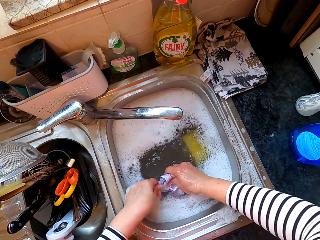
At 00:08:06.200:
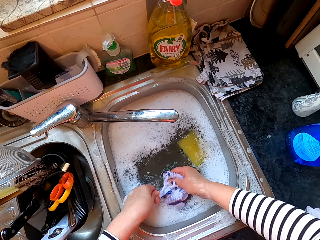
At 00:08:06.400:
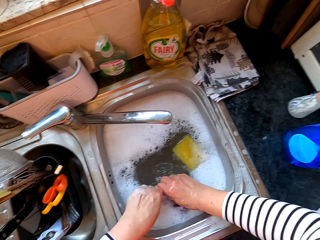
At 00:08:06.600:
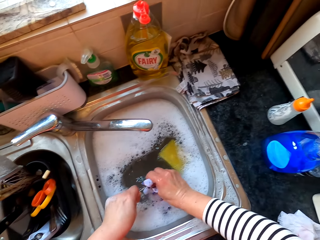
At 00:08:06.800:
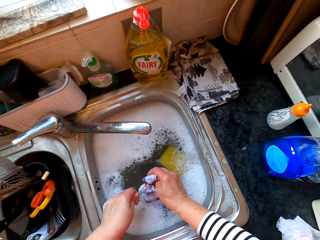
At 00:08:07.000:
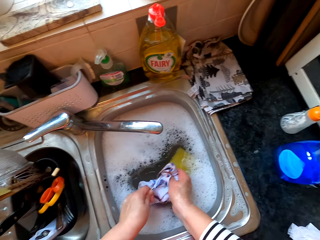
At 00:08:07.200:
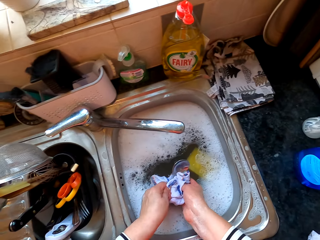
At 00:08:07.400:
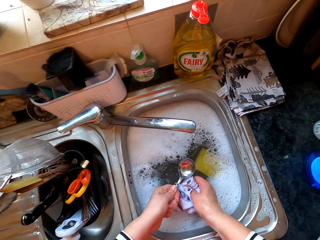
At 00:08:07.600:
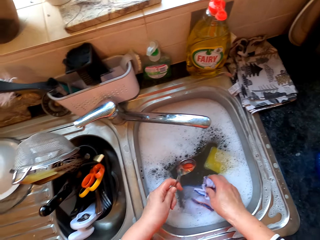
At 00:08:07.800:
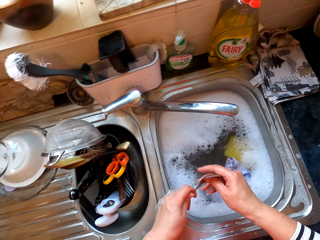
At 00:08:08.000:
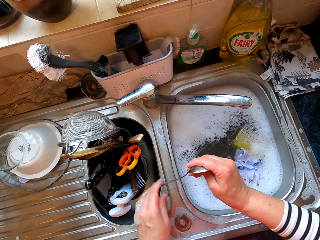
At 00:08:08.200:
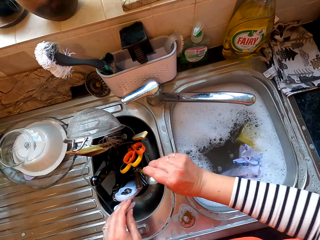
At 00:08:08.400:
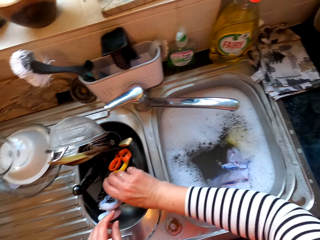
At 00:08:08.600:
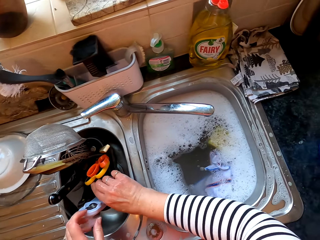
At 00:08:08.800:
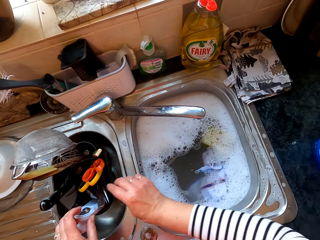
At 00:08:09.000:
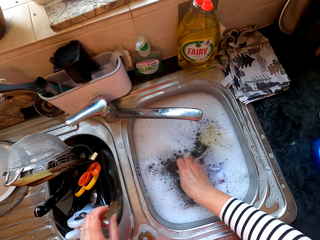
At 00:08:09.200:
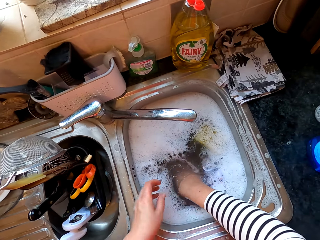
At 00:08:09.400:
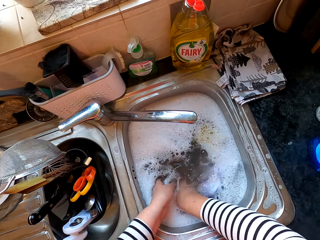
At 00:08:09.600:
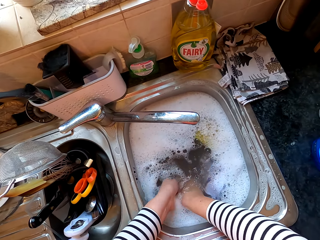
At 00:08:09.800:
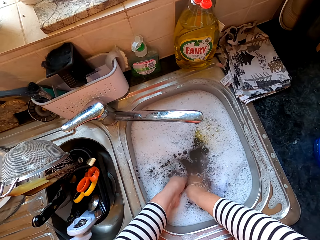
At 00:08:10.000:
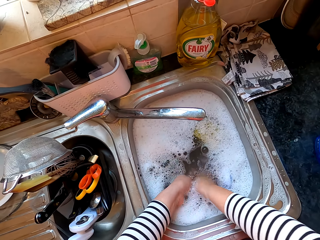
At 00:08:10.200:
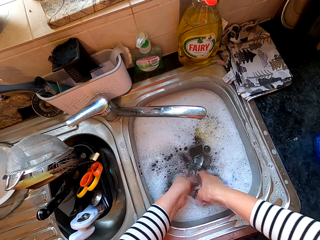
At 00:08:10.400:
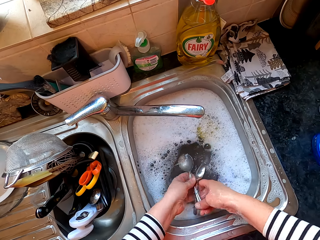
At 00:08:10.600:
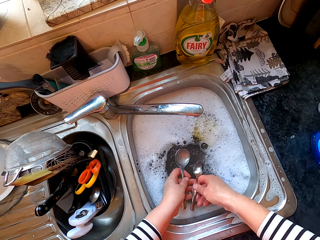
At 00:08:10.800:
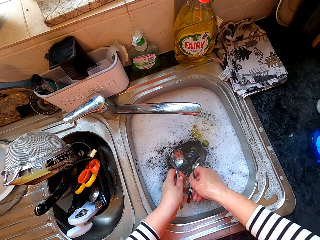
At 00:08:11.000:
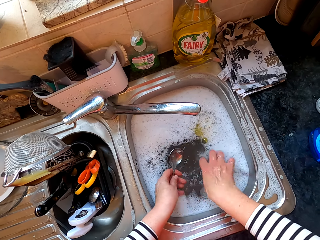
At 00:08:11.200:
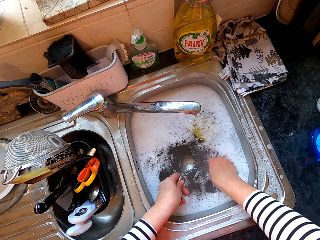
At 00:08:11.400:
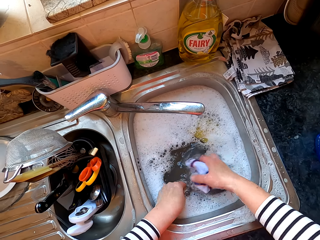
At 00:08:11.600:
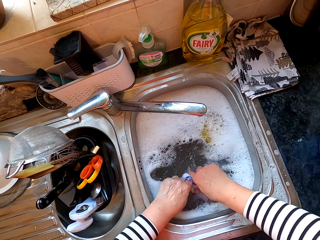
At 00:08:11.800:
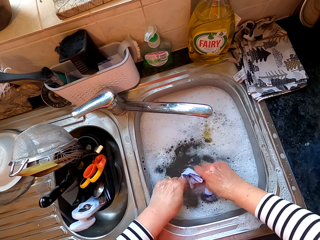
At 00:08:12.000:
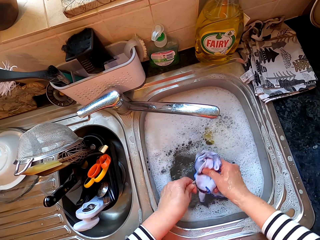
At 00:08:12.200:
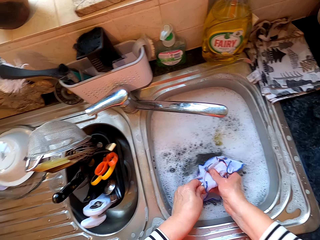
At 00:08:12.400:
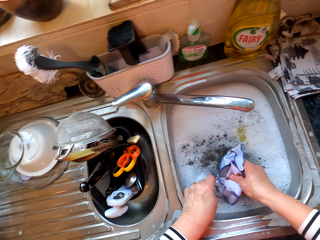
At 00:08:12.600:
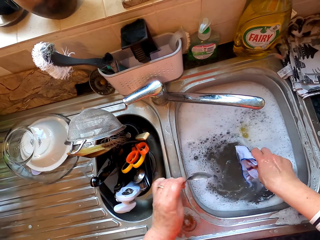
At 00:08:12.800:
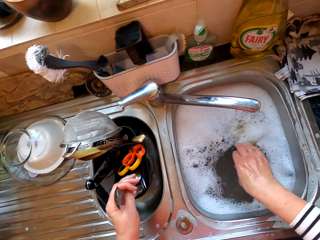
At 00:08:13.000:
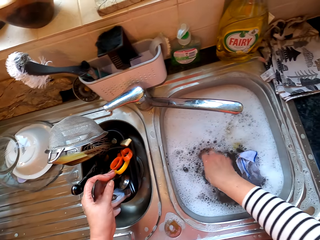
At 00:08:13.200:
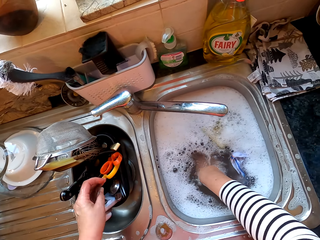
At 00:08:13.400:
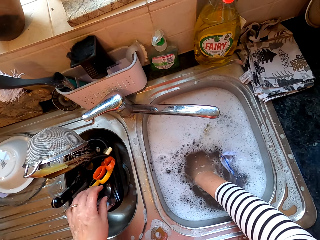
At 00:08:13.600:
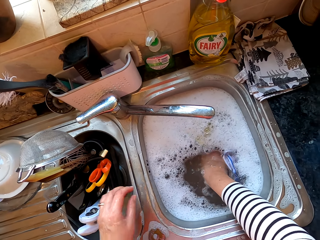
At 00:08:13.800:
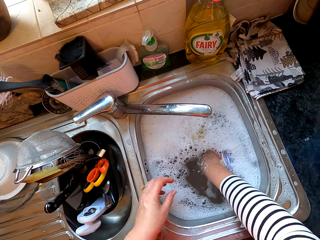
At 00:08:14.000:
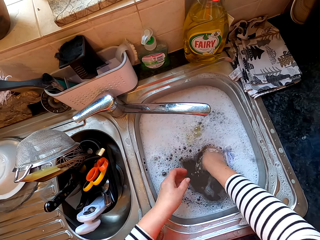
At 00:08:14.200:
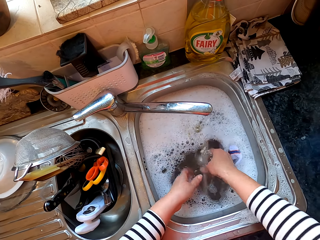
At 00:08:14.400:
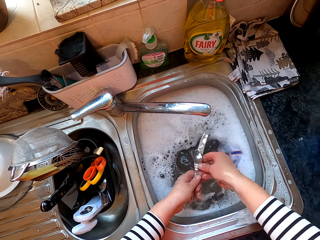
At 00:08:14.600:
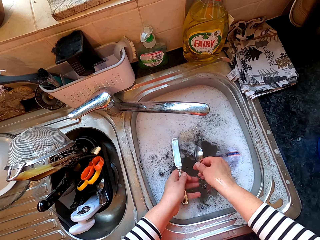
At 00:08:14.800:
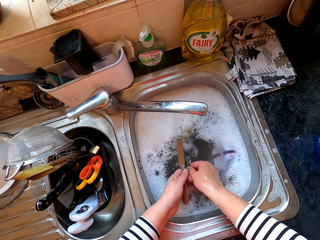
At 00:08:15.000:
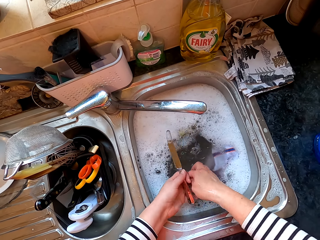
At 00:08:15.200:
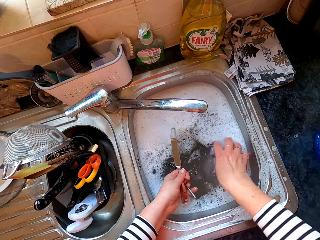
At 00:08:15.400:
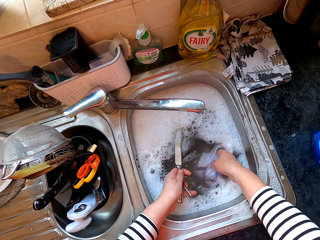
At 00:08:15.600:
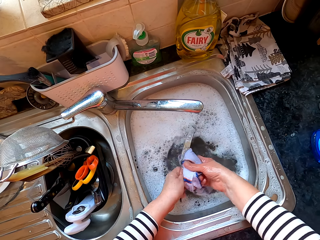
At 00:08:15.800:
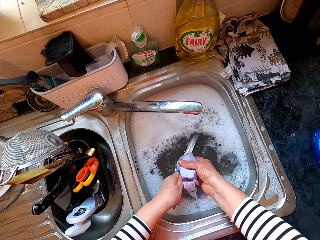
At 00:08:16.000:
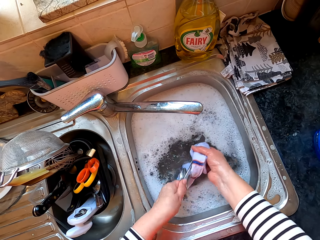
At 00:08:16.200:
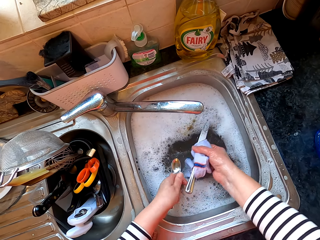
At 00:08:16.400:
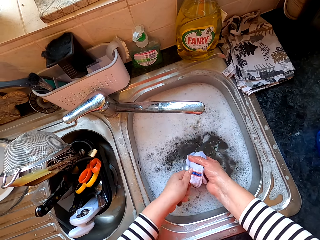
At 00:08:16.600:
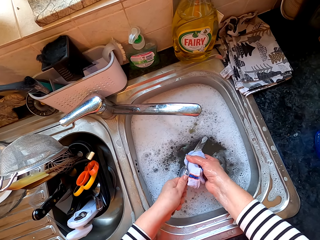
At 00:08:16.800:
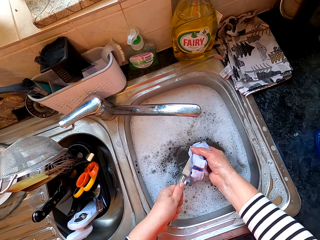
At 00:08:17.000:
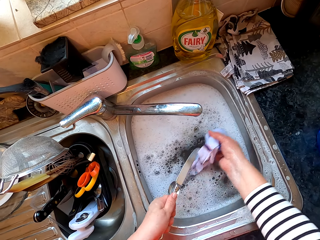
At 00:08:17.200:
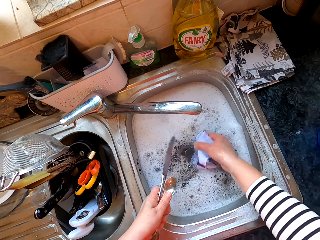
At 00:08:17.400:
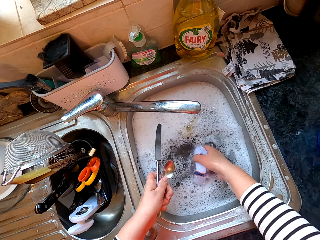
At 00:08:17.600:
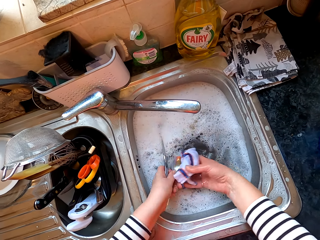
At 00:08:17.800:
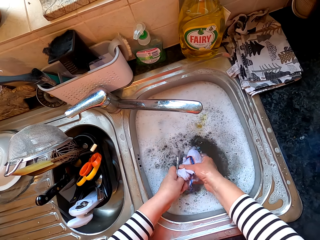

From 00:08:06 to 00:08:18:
The camera wearer washes the spoon. They drop the cloth in the water. They put the spoon in the tin or sink. They pick the spoon. They wash the spoon. They put the spoon in the tin or sink again. They pick both spoon and knife. They wash both the spoon and knife.

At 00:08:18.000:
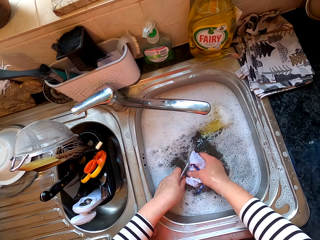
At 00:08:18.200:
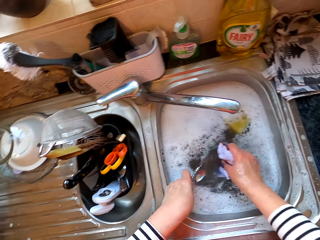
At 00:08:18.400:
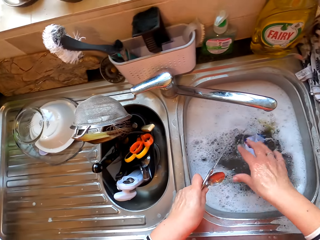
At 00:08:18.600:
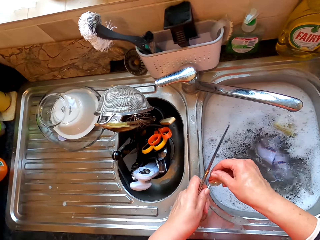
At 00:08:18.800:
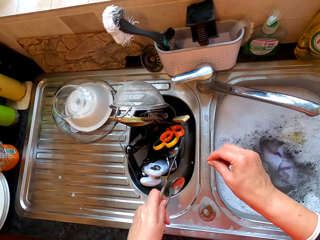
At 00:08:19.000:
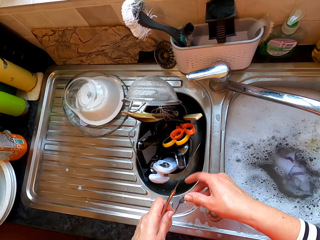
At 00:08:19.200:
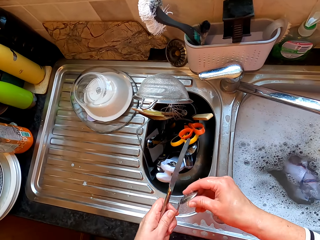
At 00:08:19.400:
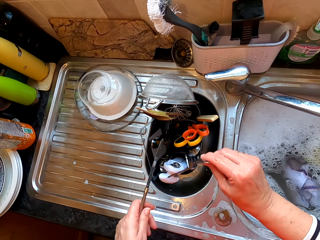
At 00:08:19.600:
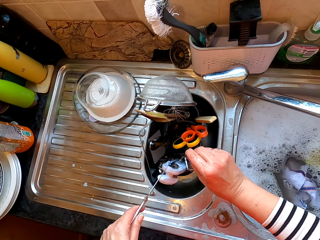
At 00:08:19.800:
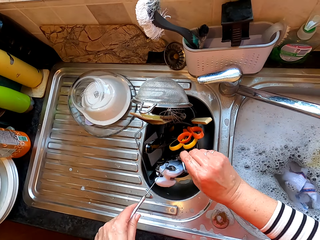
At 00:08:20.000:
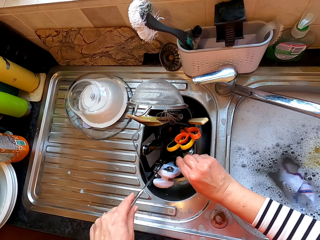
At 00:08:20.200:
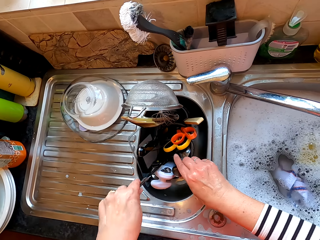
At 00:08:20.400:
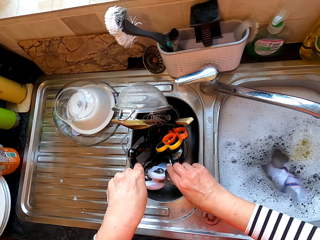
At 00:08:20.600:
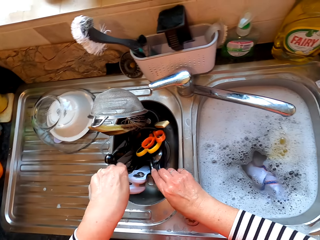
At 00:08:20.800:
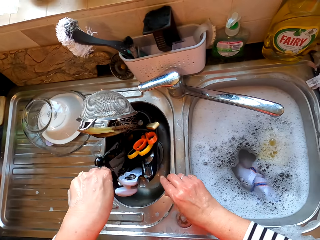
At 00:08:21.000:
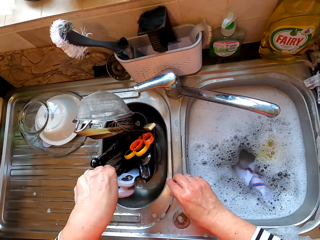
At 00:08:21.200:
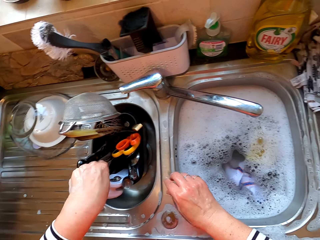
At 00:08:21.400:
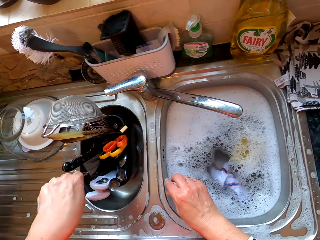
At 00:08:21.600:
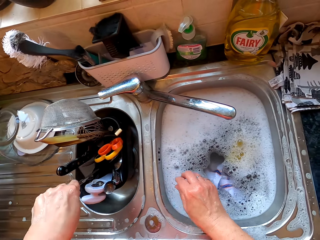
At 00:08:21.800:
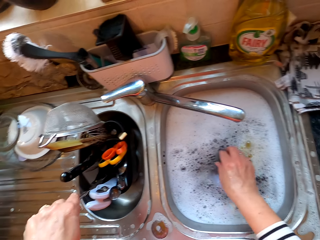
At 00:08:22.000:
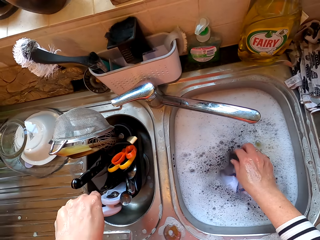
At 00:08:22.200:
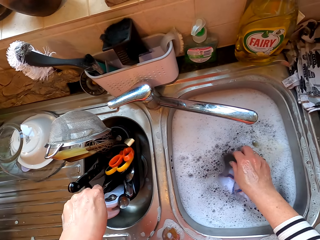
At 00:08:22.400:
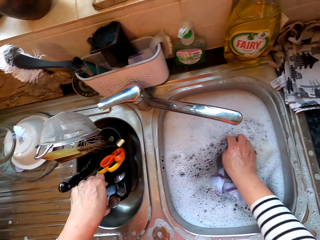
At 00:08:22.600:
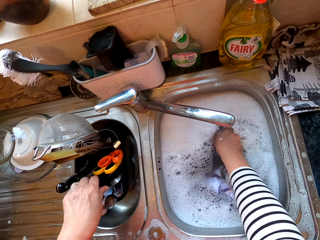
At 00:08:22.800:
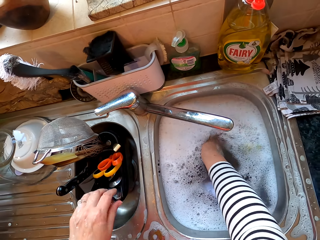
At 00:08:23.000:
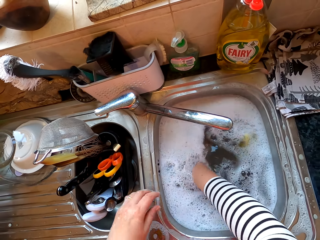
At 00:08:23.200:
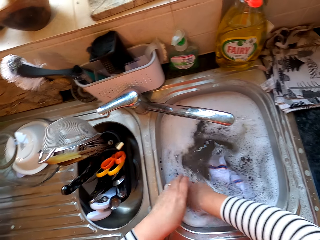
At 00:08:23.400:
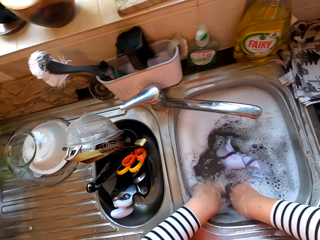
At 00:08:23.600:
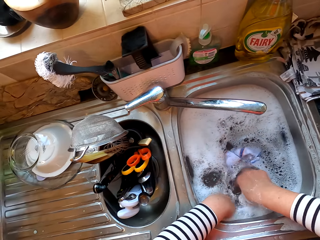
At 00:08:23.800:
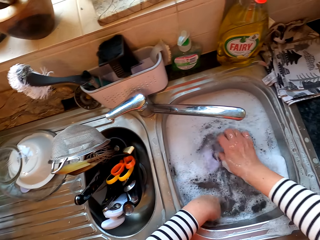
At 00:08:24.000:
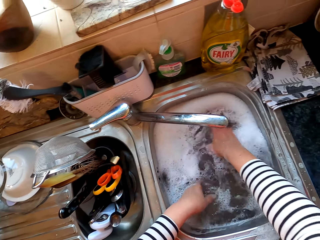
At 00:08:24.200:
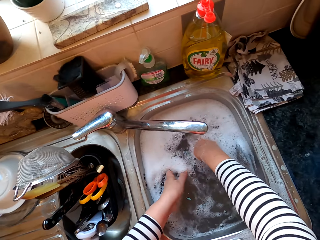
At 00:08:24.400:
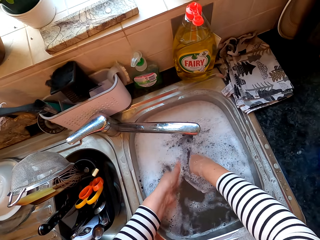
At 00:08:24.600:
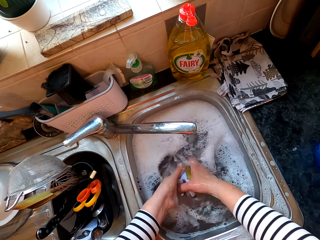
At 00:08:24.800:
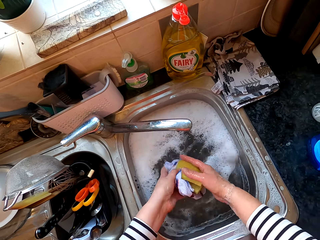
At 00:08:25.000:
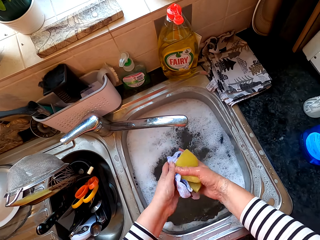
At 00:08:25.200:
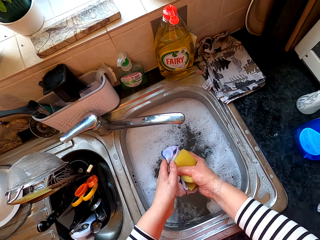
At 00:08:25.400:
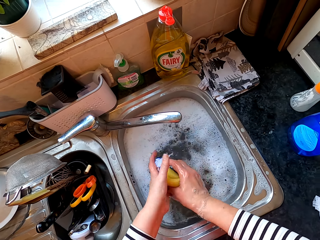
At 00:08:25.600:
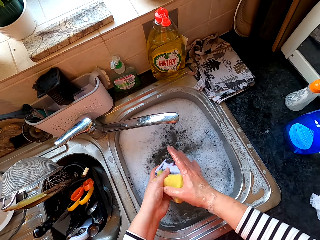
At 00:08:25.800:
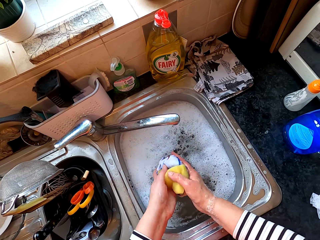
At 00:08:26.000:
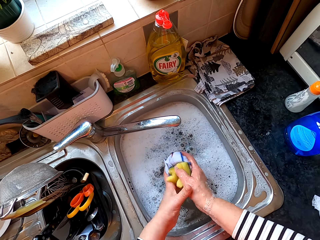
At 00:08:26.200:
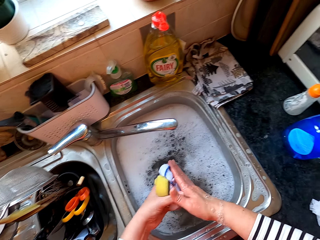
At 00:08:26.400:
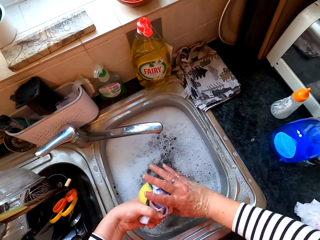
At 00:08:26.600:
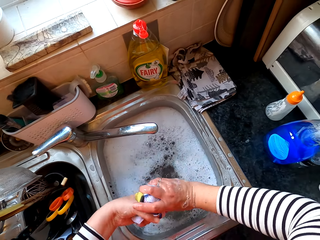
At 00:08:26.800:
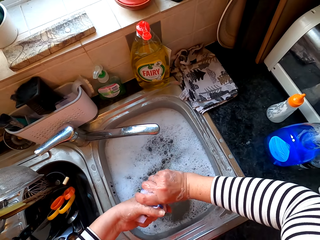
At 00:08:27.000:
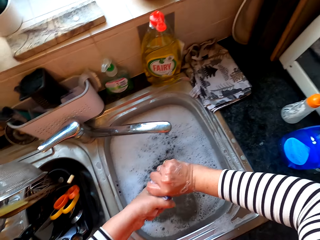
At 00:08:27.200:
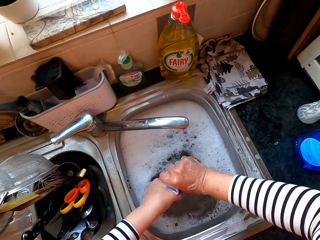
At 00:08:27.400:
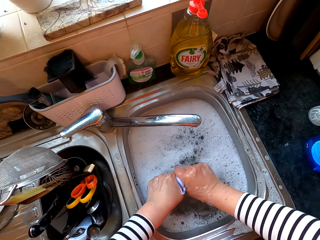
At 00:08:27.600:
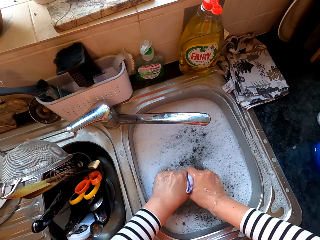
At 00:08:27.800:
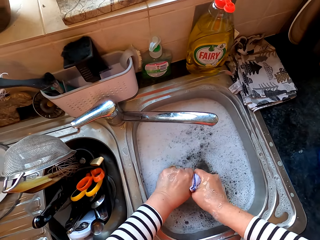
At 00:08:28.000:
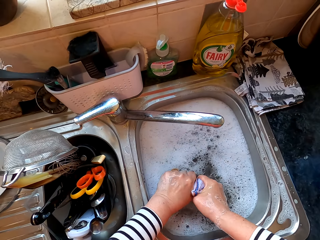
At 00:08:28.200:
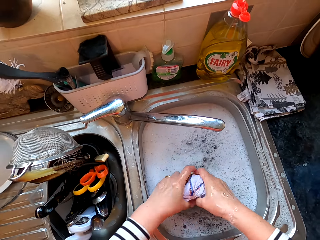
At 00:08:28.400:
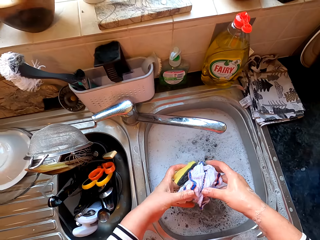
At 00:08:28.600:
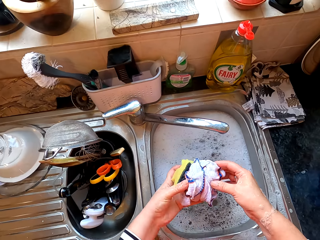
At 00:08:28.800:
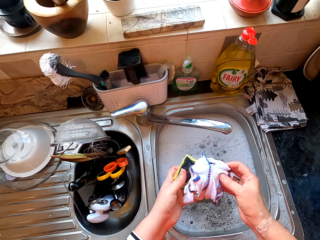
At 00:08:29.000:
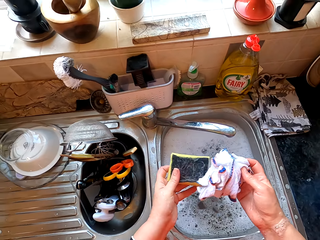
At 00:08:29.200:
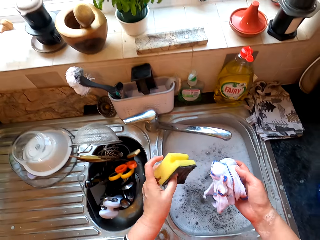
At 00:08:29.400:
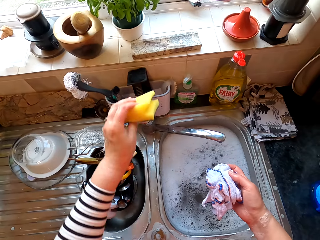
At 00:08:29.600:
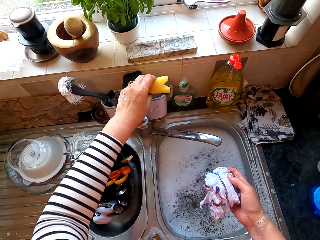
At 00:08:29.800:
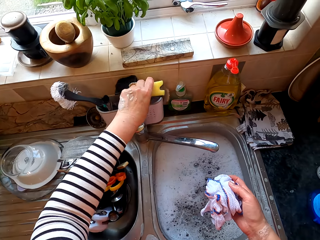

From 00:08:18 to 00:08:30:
The camera wearer drops the sponge. They put the spoon in the tin or sink. They put the knife in the tin. They pick a cloth and collect the sponges. They squeeze the sponges or cloth.
